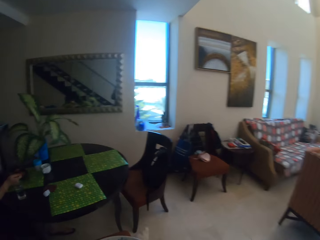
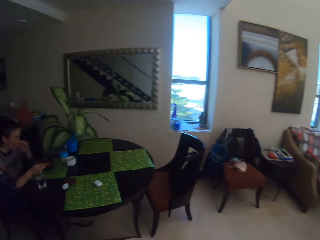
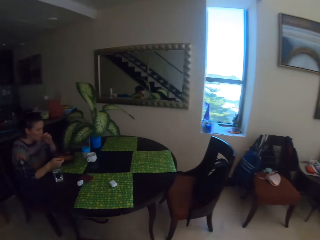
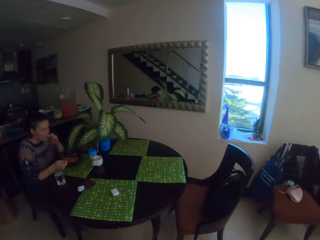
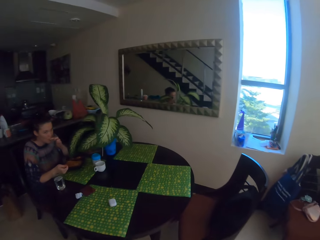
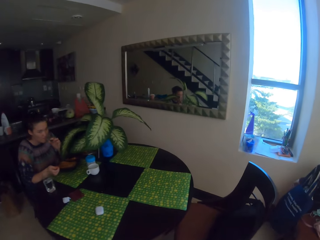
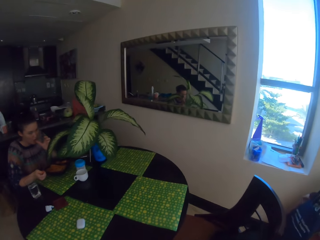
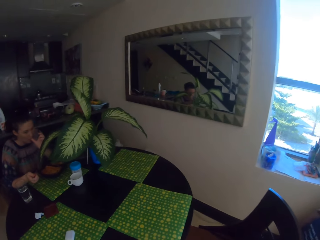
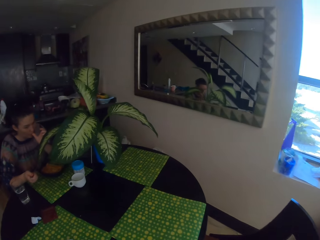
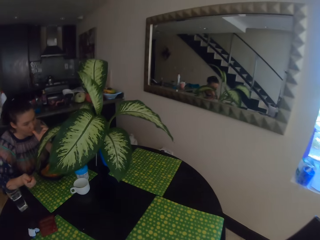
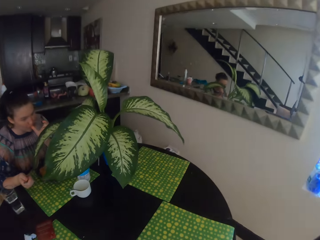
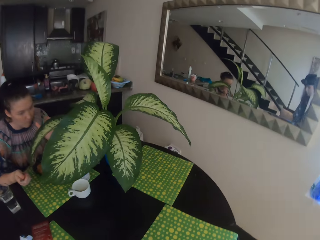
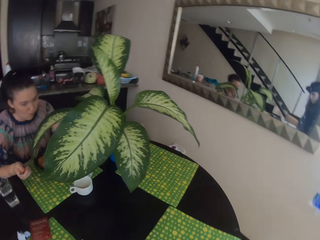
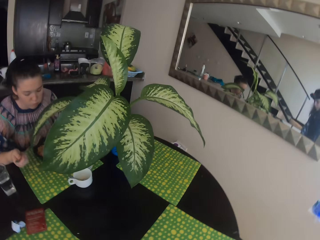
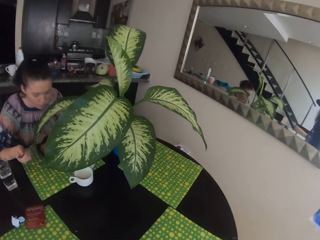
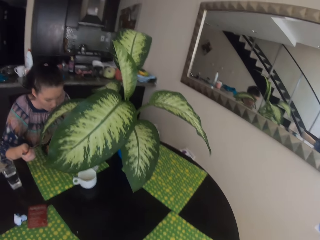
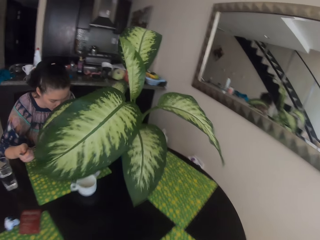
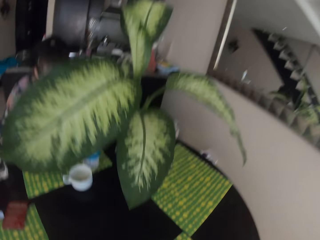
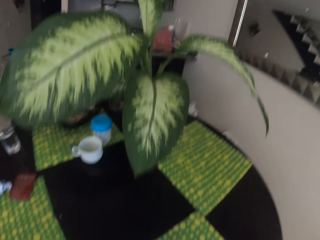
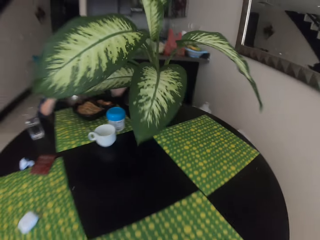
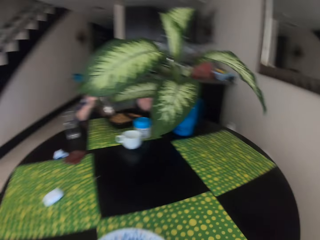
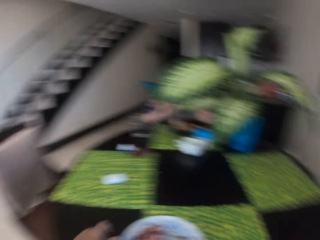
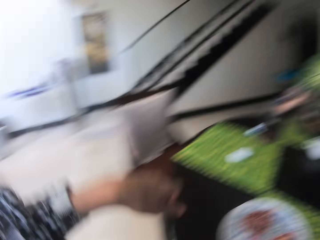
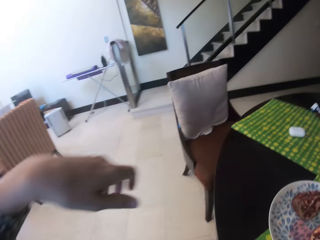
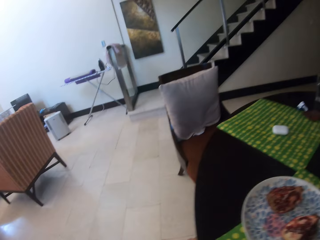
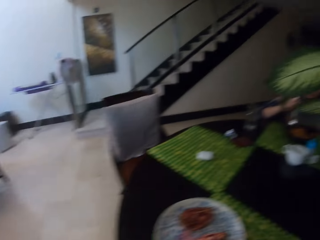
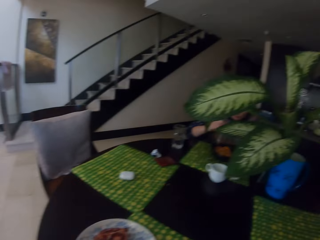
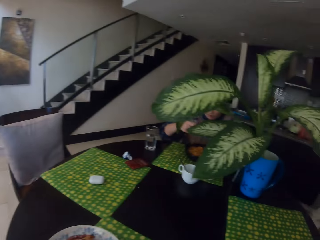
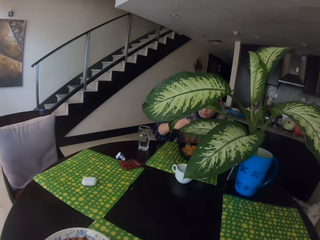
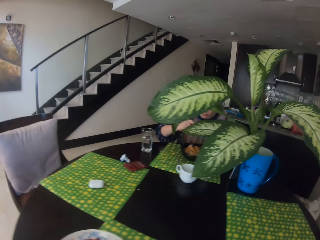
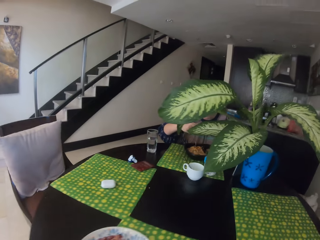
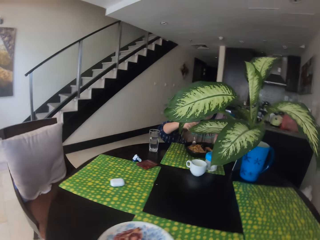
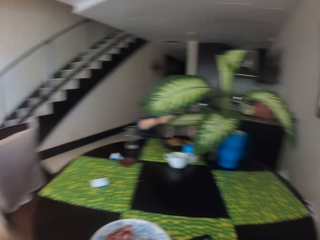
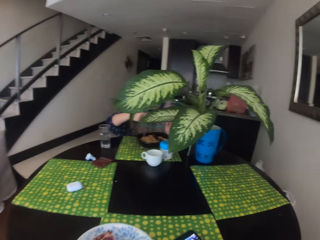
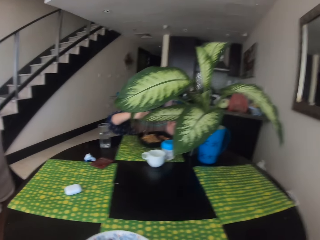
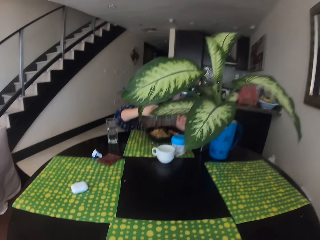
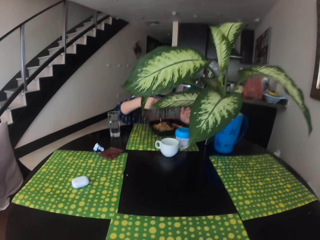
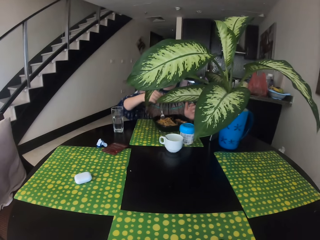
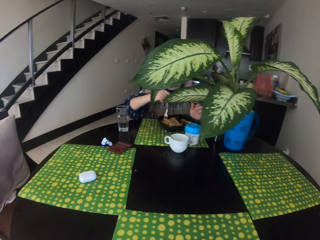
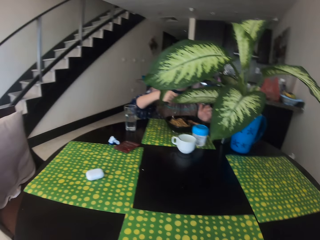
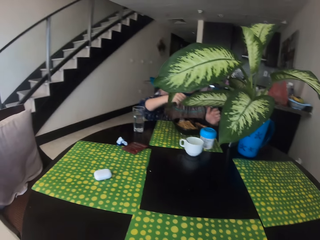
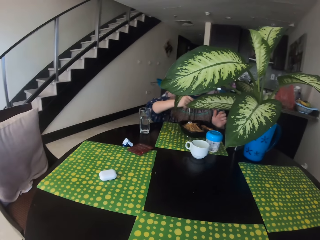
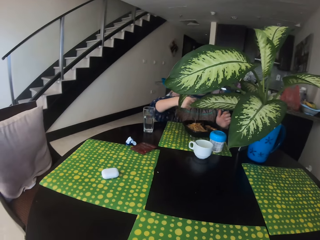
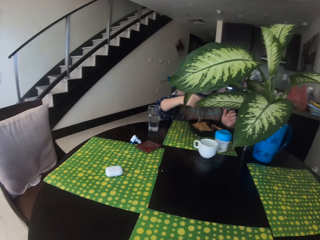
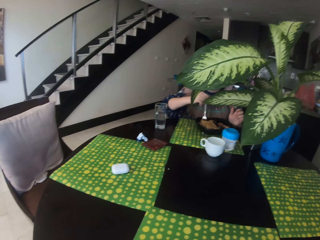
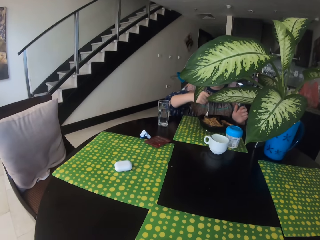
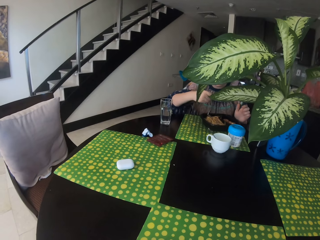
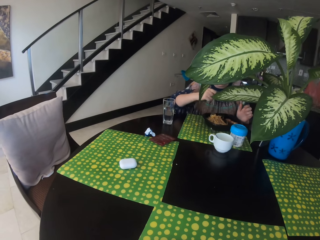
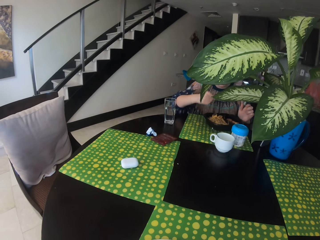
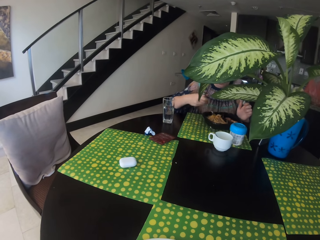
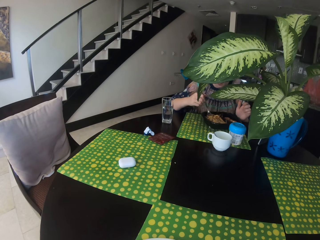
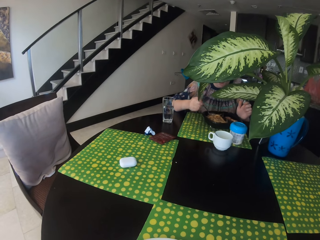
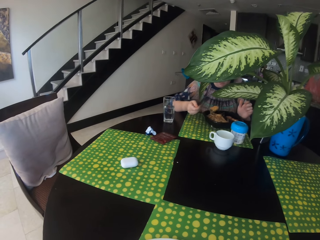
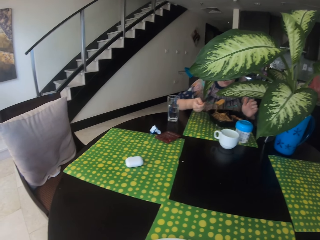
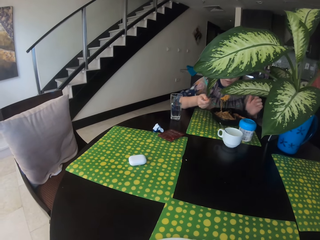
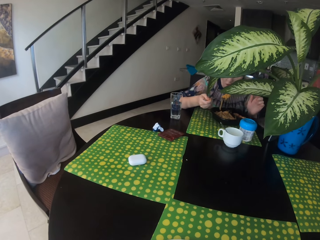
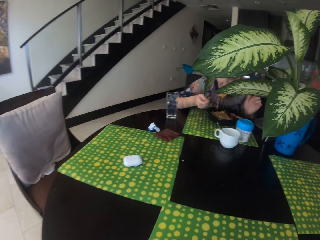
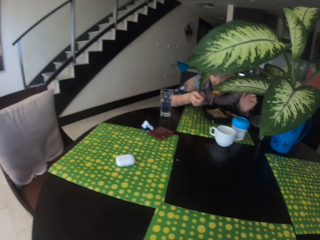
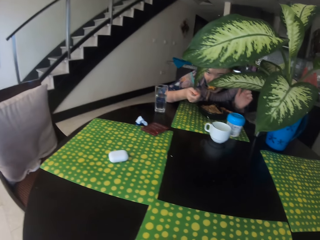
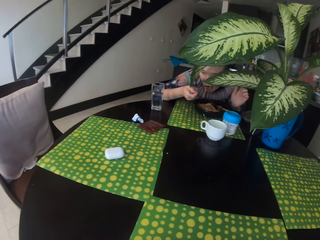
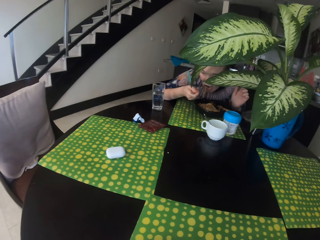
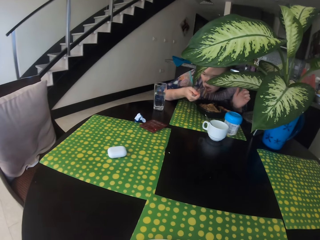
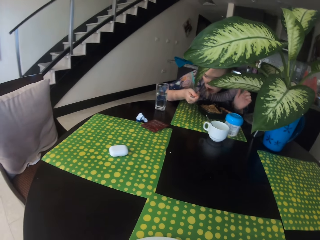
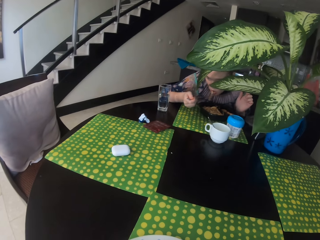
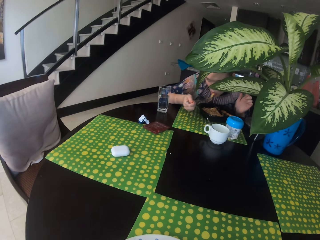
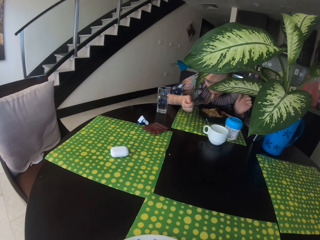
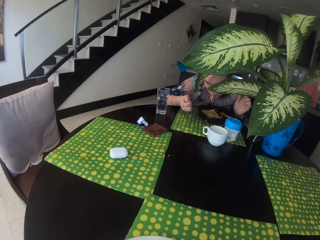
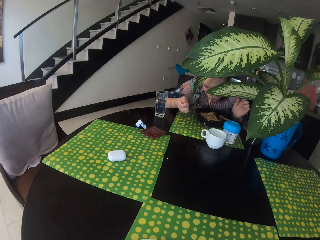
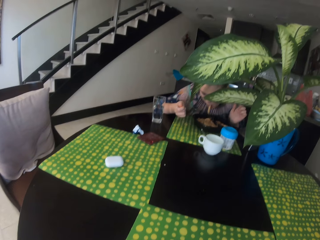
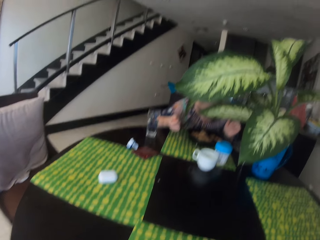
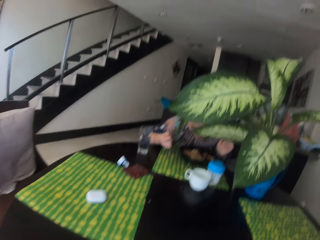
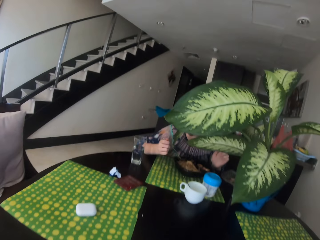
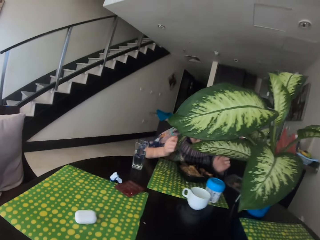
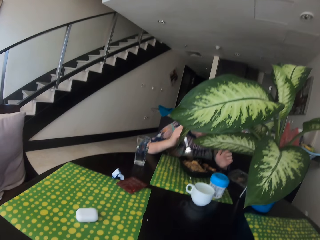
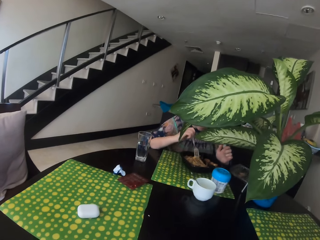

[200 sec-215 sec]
A woman sucks her fingers. The camera wearer puts down a plate on the table. They sit on the dining chair. The woman scoops food from a plate and eats food.

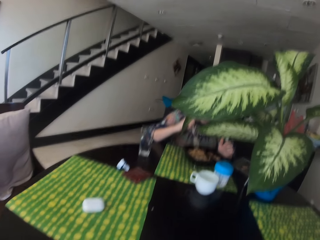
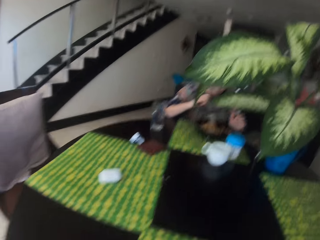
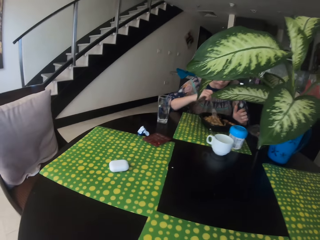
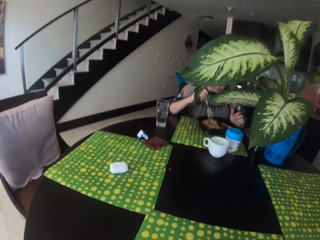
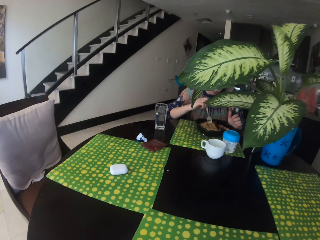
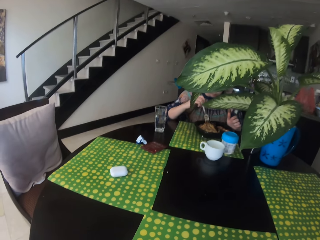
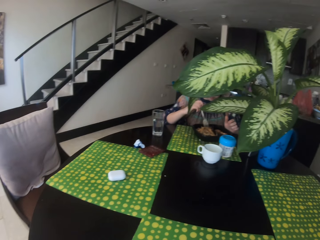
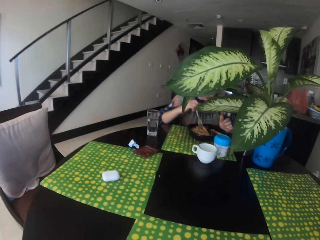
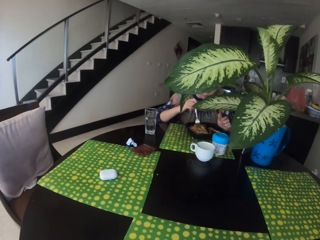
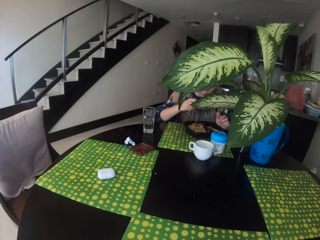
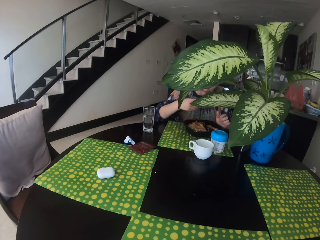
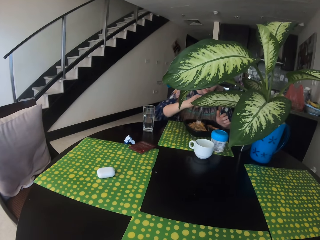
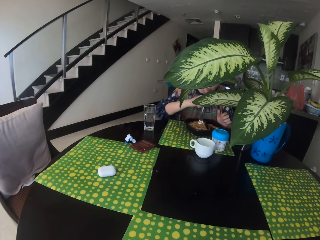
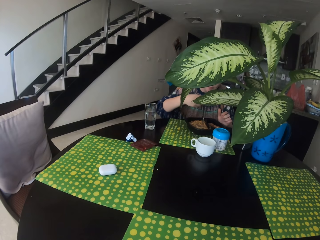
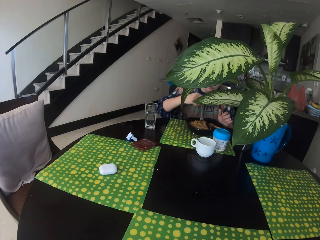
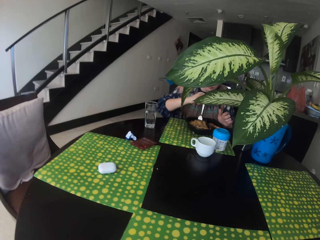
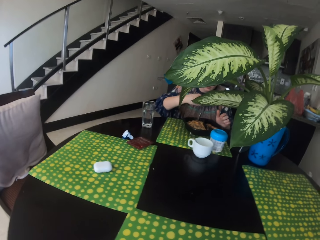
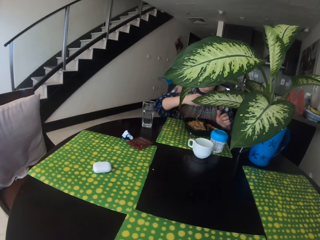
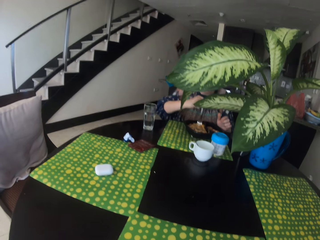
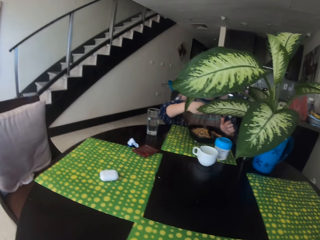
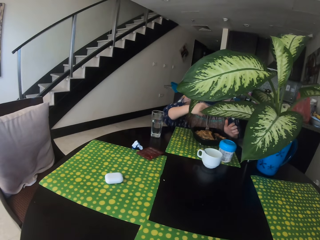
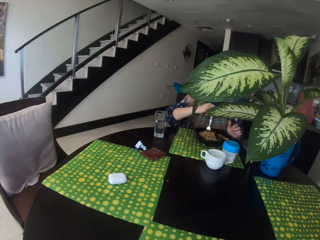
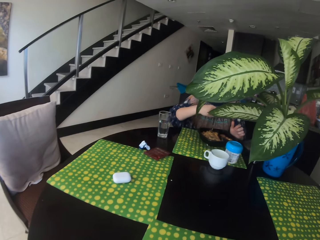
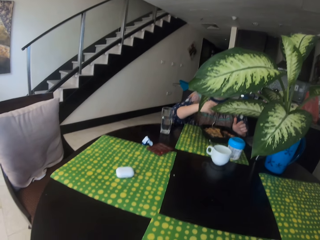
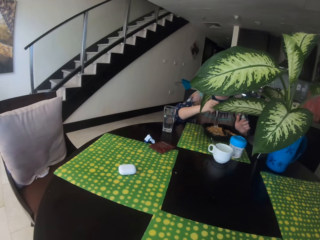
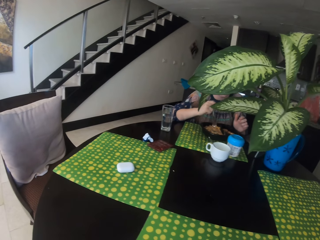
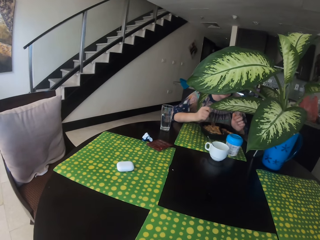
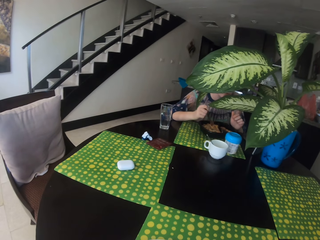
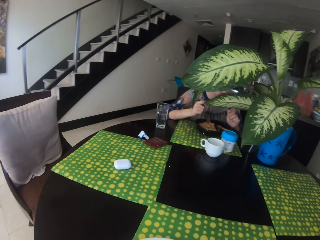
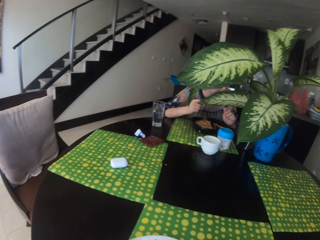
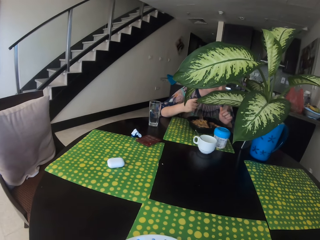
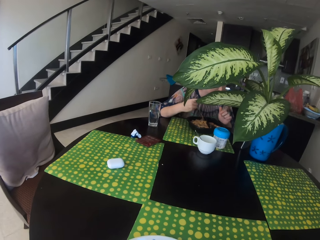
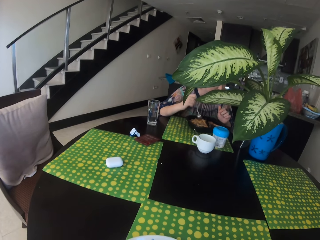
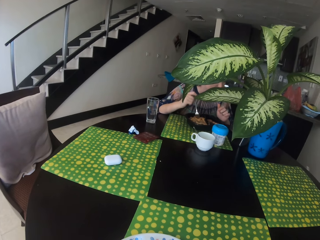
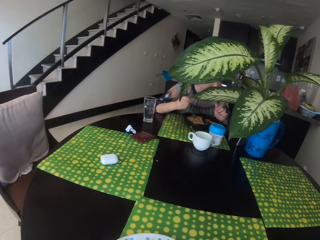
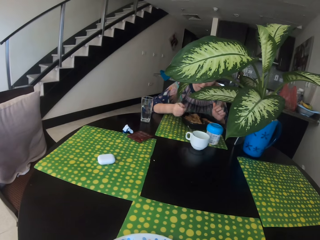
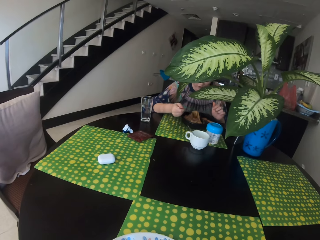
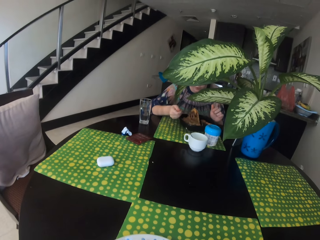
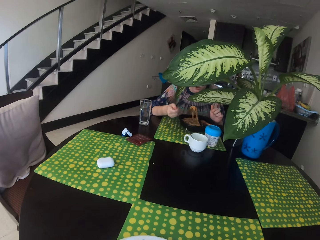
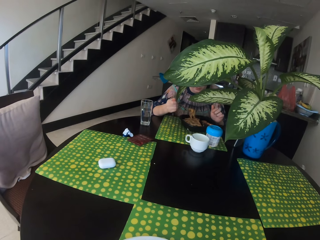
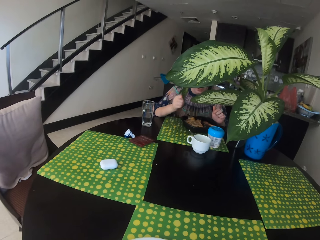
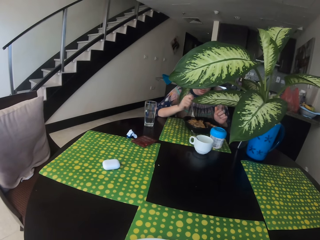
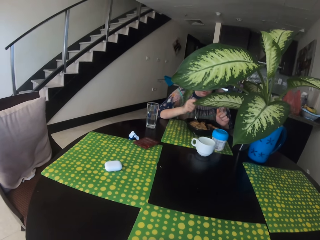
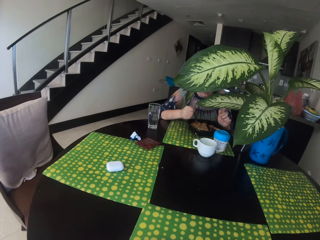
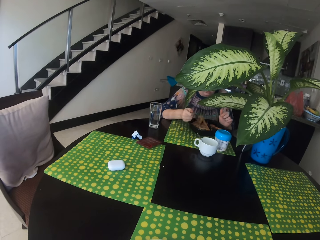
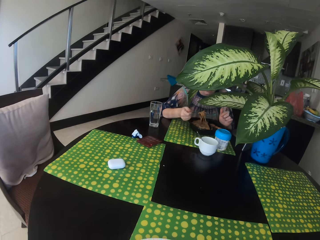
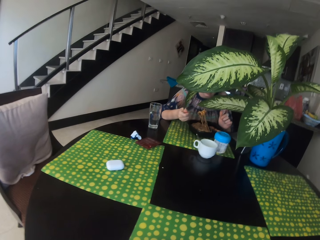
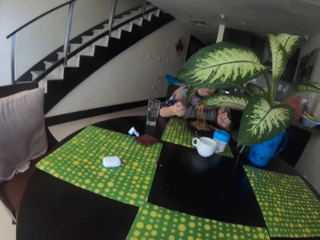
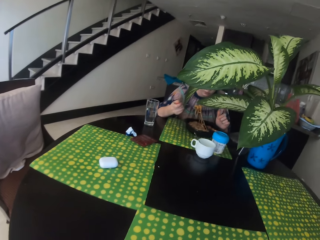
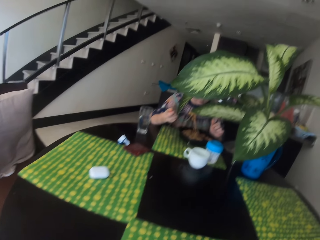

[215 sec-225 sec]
The woman scoops food from a plate. The camera wearer eats from her plate.
